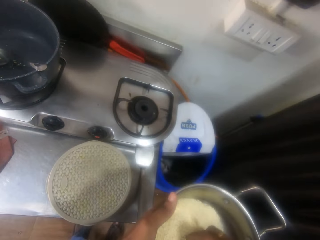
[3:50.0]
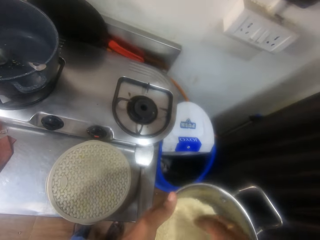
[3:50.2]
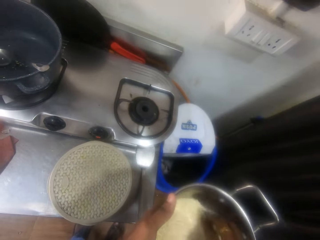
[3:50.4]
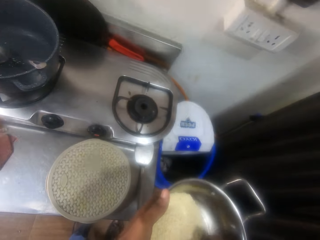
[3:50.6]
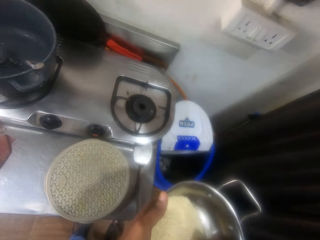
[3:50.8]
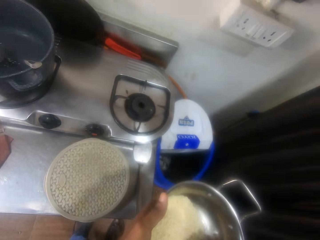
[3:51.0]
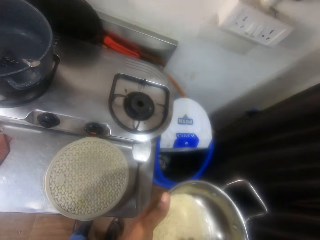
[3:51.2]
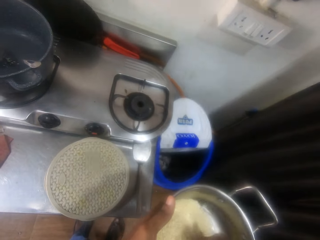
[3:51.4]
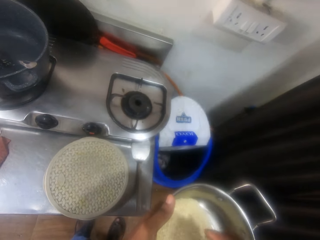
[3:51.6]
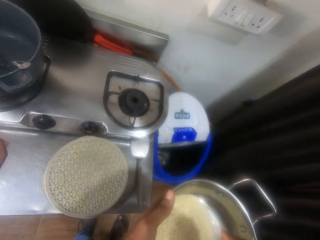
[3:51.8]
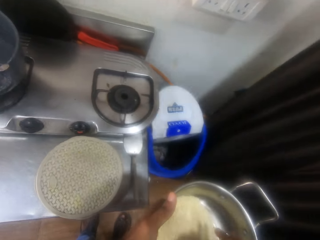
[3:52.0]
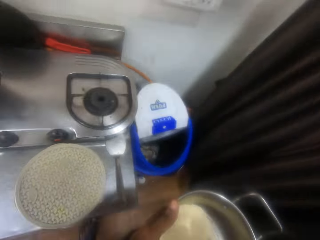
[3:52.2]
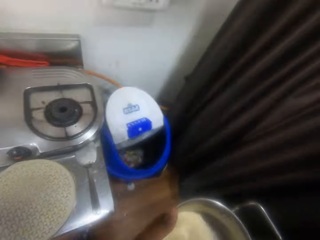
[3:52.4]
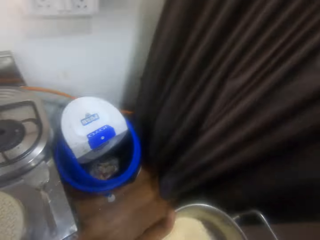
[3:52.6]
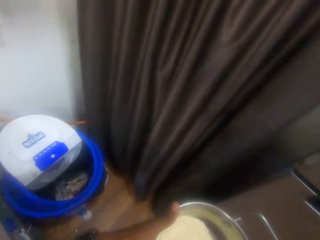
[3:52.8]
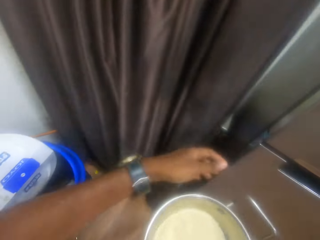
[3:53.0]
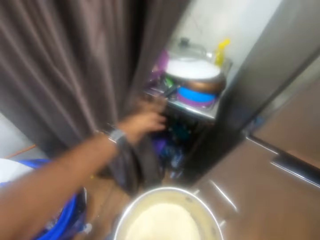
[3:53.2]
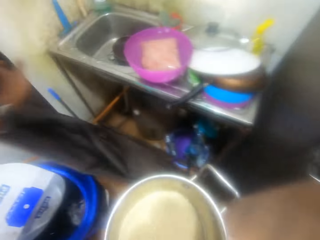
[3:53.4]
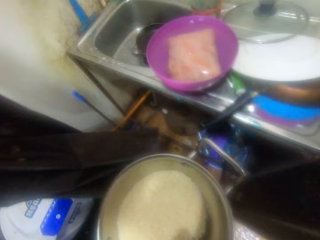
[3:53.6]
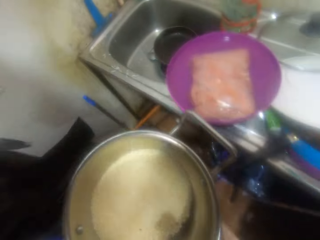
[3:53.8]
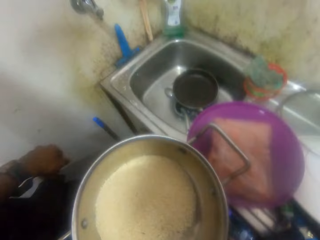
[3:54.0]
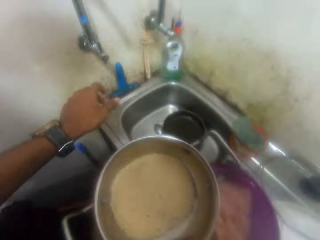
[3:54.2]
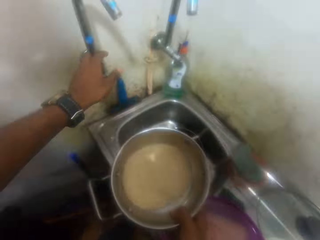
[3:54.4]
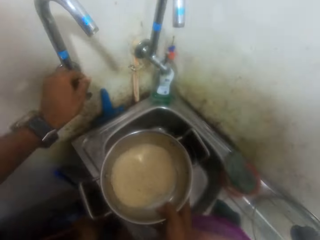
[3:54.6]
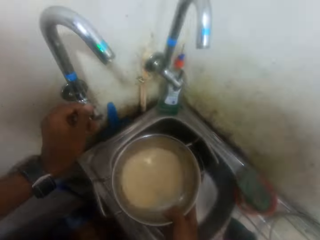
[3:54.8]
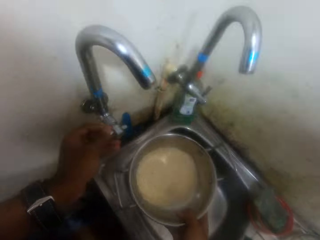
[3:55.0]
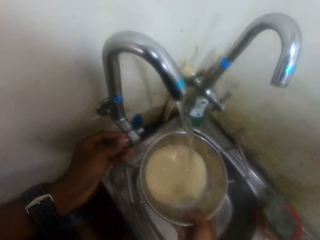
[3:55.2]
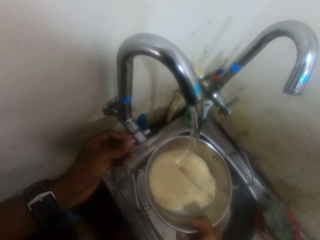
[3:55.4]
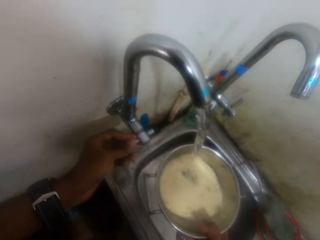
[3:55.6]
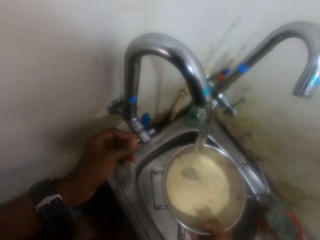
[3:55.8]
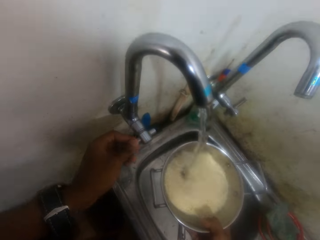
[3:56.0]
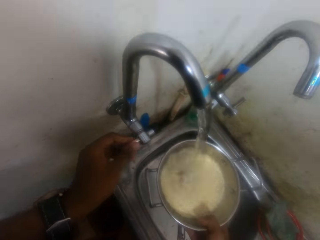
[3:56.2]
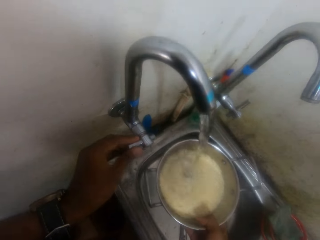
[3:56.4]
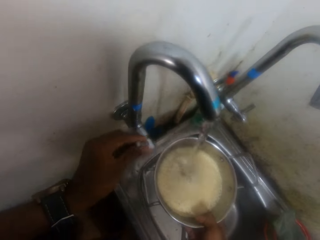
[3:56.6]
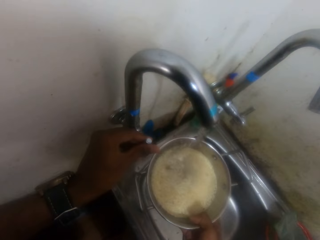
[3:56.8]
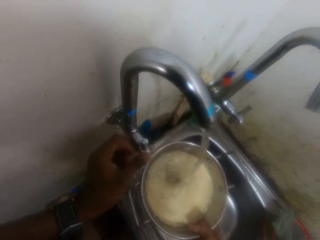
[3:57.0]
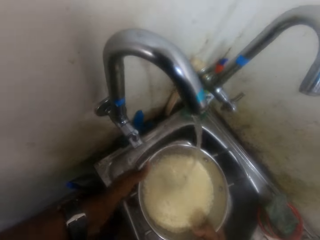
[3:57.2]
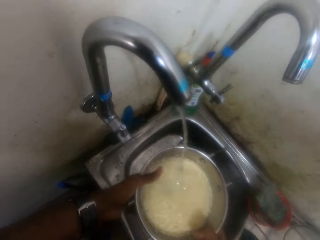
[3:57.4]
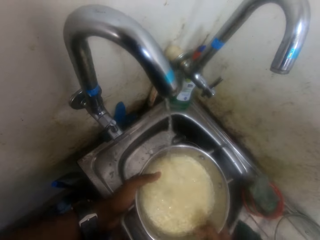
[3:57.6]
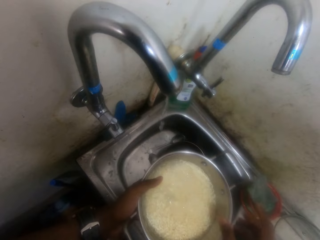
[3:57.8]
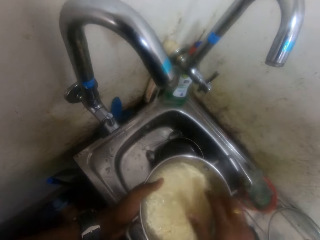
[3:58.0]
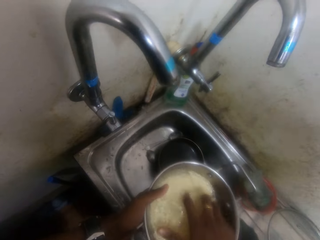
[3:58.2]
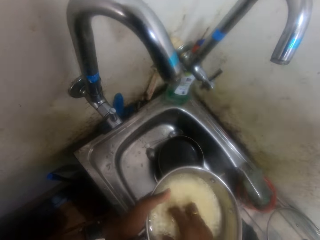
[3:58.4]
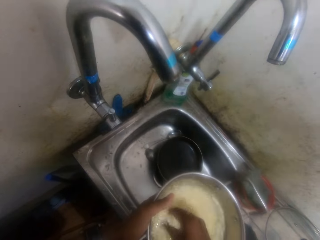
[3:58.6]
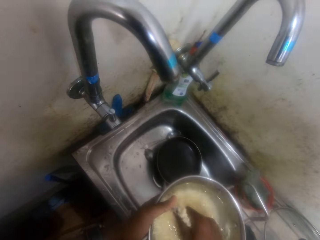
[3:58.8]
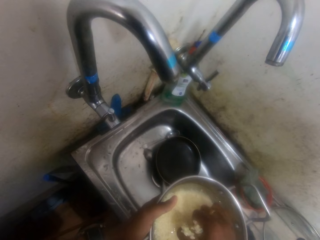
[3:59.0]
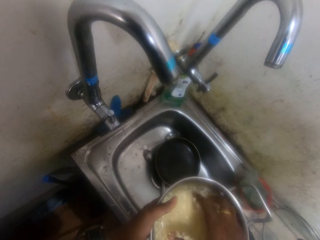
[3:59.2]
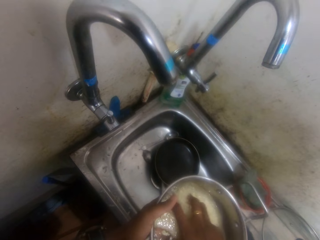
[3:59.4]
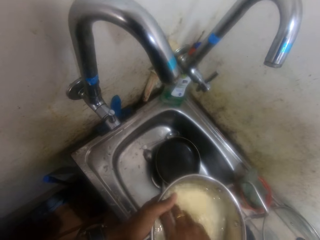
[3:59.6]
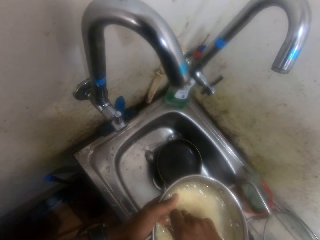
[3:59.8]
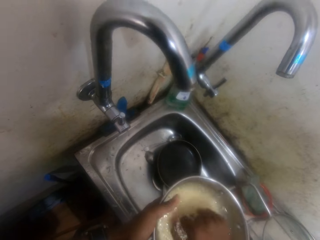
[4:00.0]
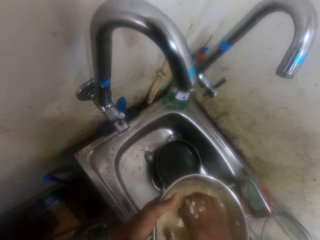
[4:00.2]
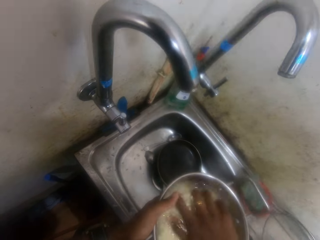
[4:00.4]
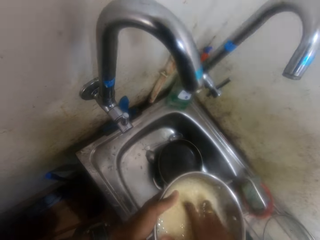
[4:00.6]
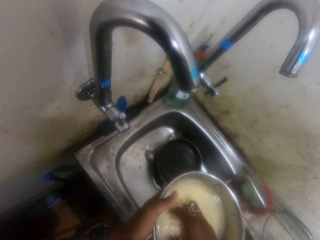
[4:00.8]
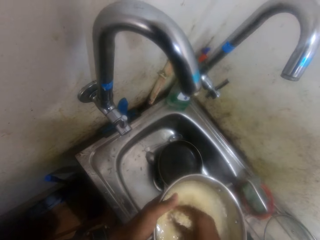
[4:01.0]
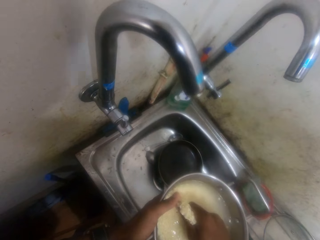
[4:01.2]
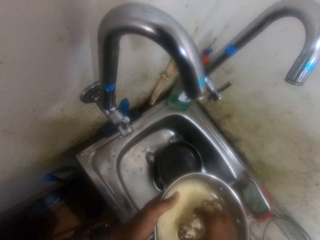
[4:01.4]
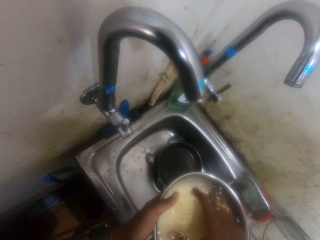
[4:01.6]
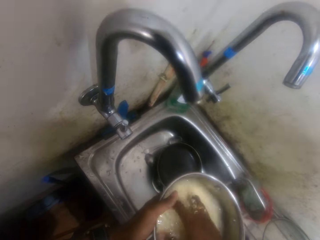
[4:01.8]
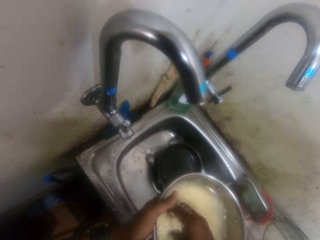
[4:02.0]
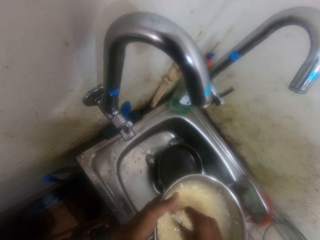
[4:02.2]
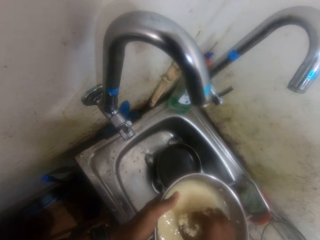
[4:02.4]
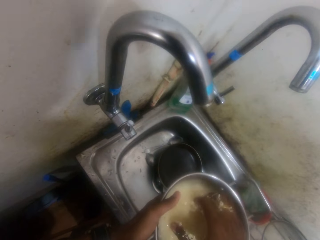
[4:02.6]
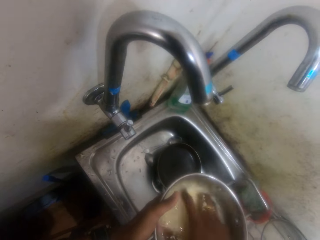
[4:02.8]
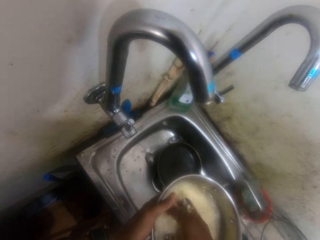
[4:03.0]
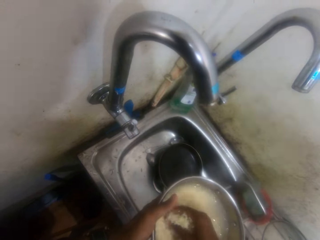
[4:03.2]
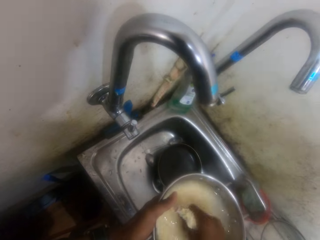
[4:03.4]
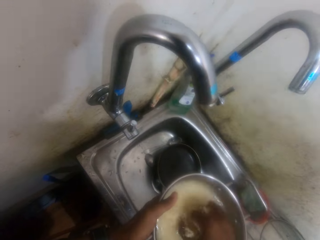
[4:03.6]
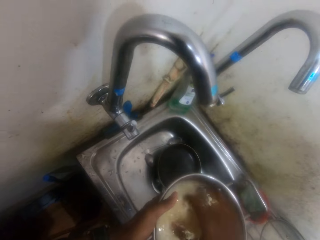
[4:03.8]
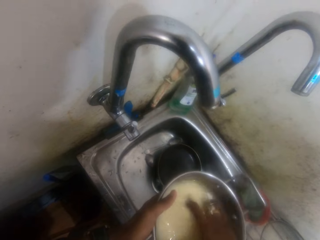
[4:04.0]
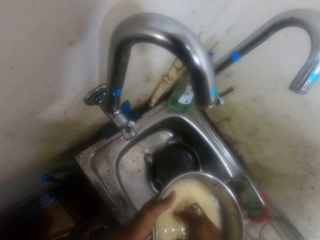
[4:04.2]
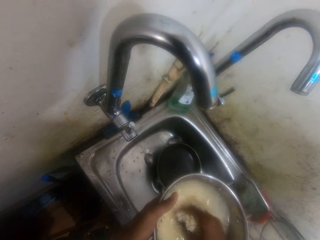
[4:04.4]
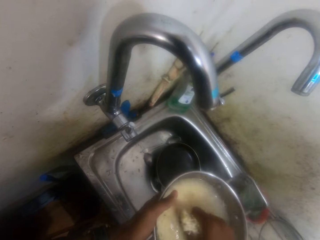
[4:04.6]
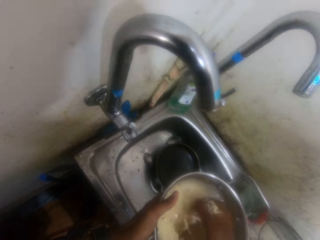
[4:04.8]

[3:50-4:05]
The camera wearer dips the right hand in the rice. They open the curtain. They move the curtain with the left hand. They turn the tap on with the left hand. They put the water in the pot of rice. They hold the basin with the left hand. They wash the rice with the right hand.

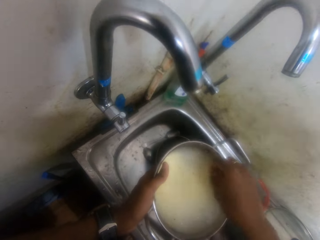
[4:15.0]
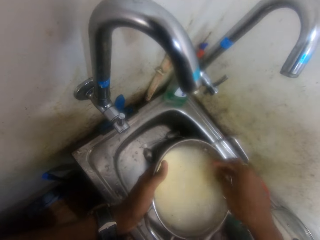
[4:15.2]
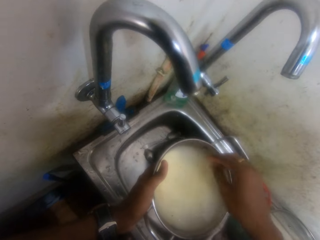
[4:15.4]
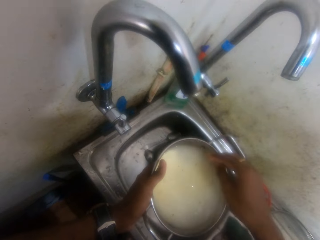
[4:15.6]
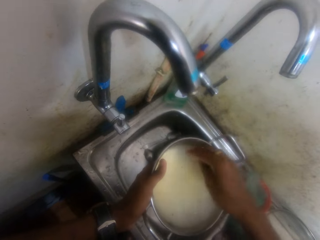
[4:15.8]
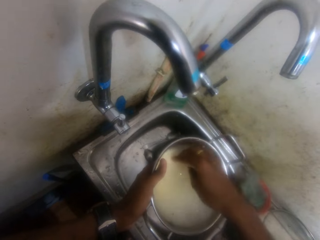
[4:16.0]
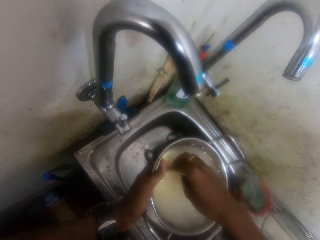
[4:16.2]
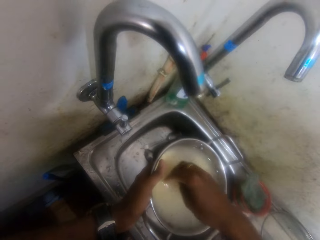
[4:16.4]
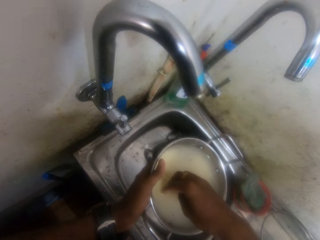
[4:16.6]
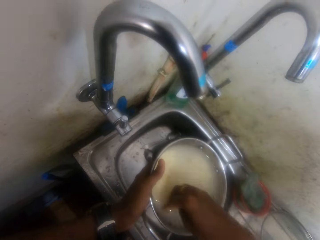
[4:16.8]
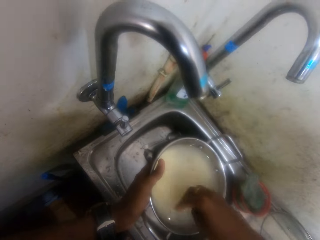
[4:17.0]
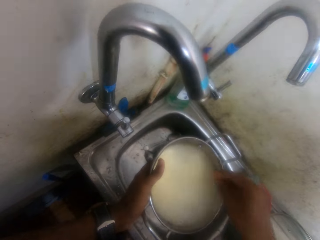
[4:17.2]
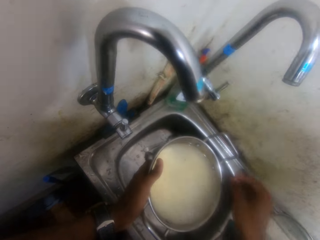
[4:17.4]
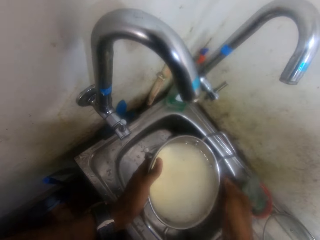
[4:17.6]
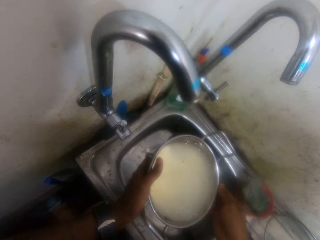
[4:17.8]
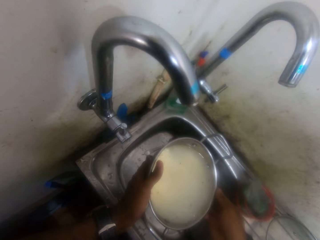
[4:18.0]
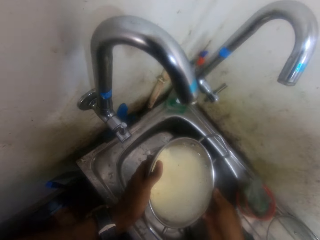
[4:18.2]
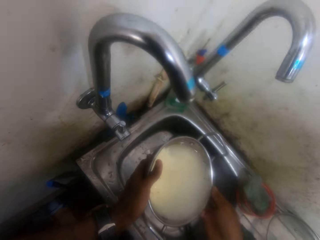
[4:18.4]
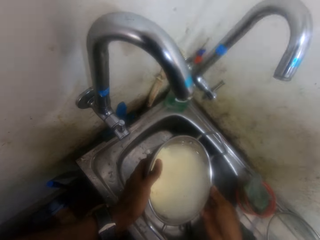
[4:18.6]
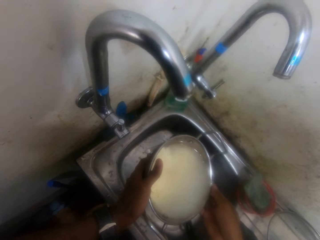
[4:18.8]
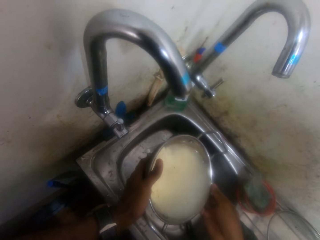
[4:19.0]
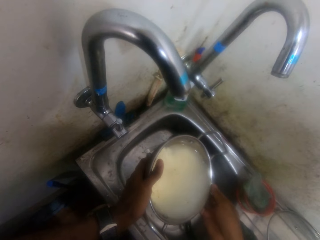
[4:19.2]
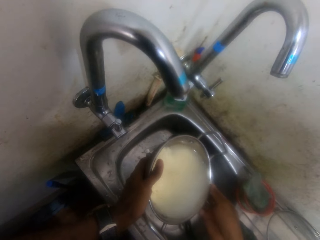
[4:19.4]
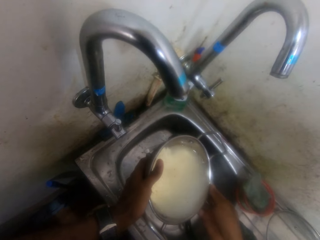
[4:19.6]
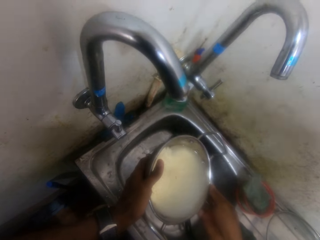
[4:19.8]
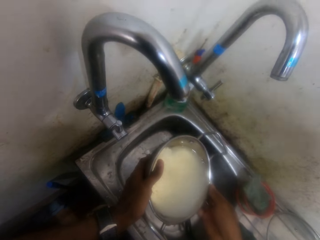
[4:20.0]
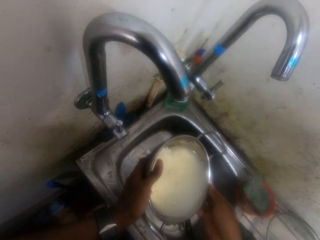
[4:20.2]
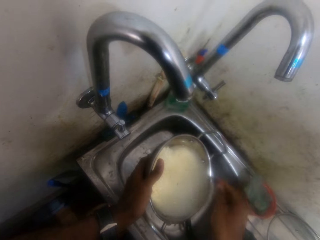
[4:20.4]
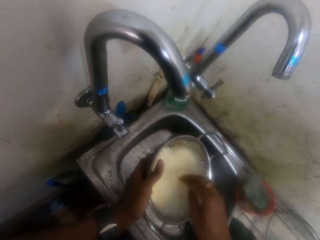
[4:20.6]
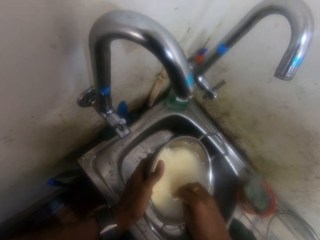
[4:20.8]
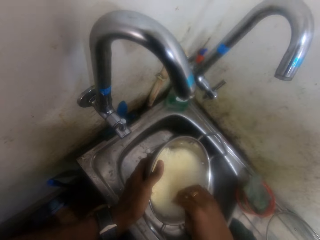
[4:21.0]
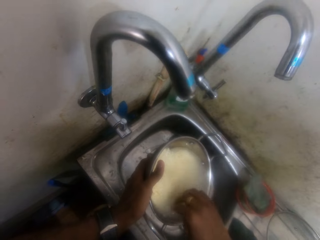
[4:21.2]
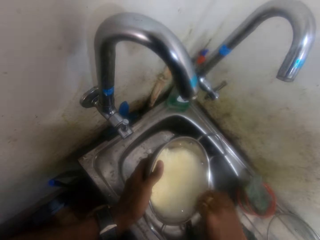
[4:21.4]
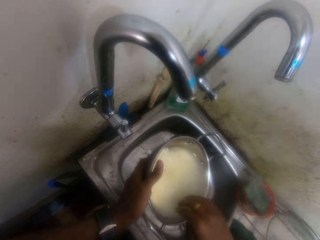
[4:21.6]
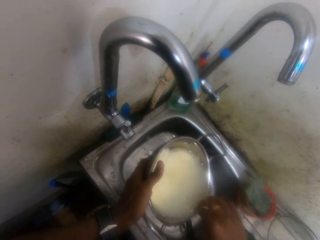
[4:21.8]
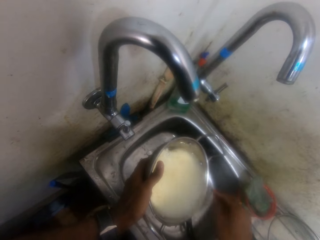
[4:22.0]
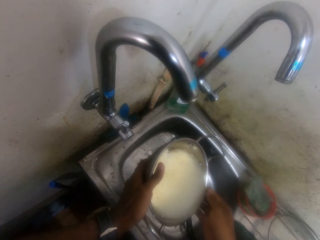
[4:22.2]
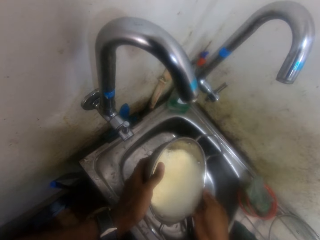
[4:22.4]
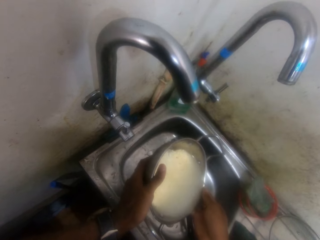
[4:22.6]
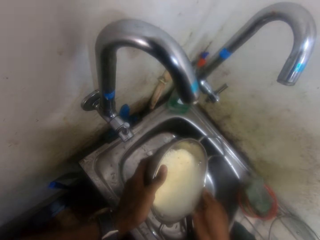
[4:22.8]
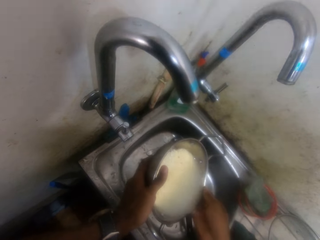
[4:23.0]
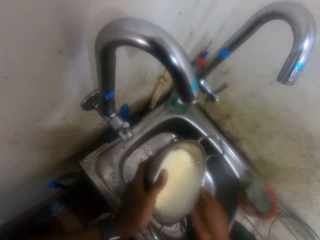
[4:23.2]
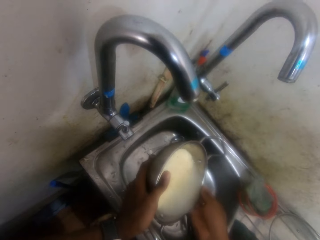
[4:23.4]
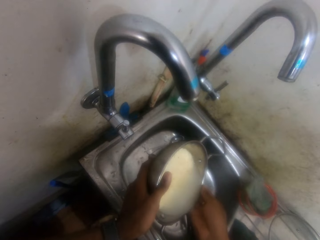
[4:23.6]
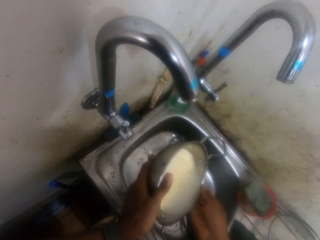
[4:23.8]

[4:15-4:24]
The camera wearer places the right hand in the basin. They pour water into the sink from the pot.
